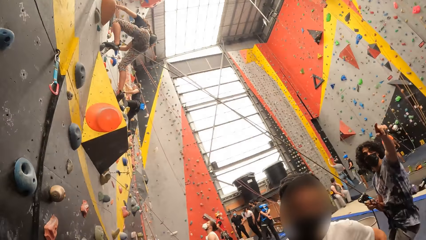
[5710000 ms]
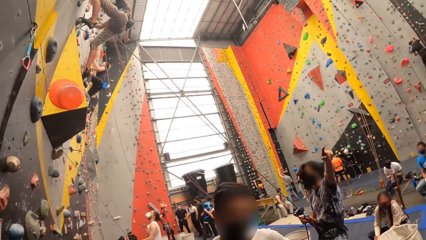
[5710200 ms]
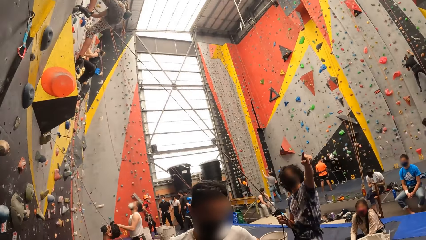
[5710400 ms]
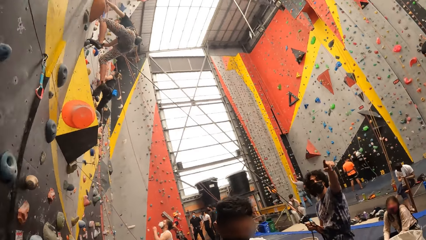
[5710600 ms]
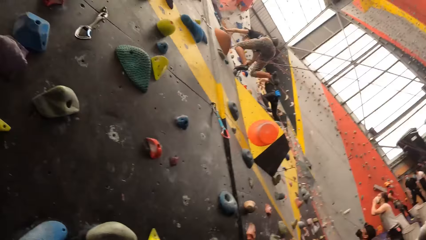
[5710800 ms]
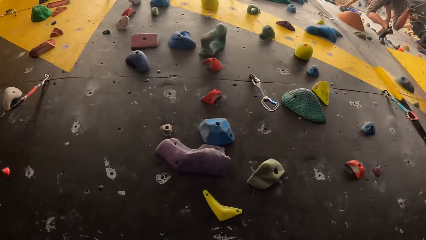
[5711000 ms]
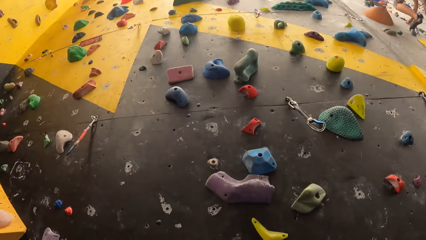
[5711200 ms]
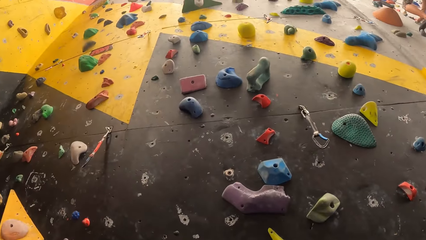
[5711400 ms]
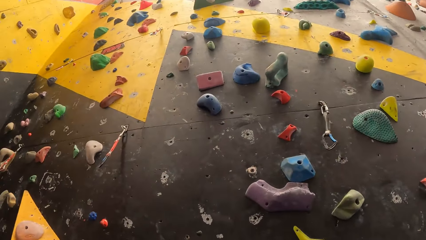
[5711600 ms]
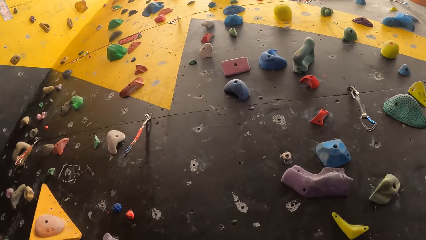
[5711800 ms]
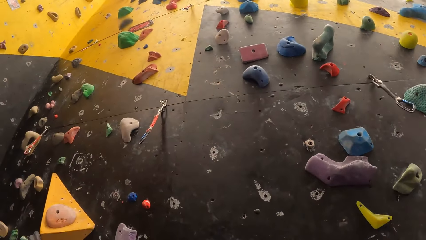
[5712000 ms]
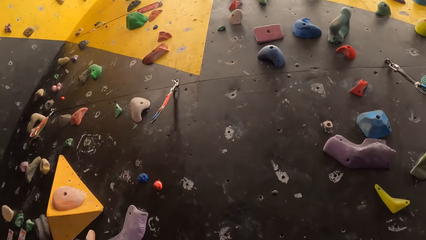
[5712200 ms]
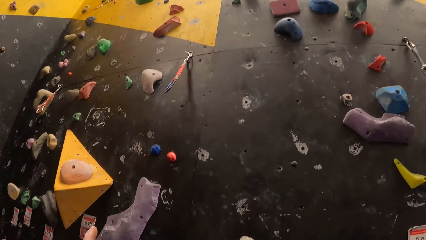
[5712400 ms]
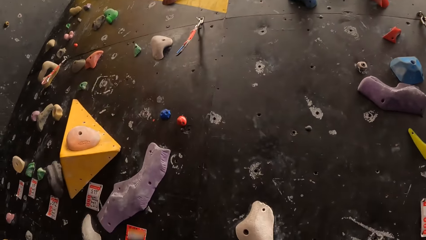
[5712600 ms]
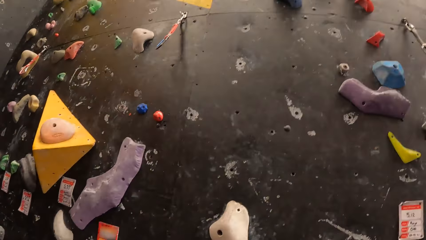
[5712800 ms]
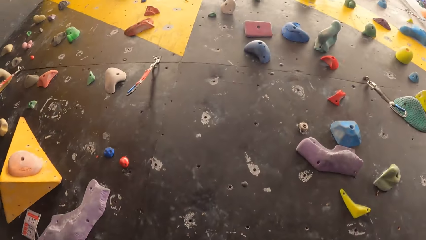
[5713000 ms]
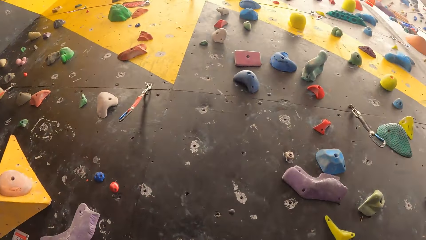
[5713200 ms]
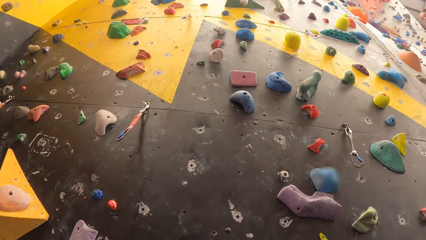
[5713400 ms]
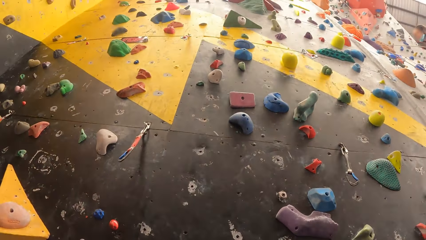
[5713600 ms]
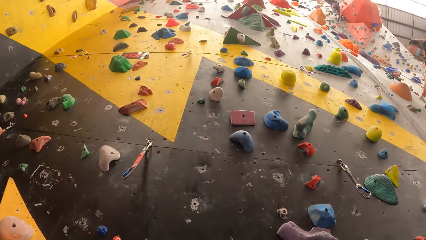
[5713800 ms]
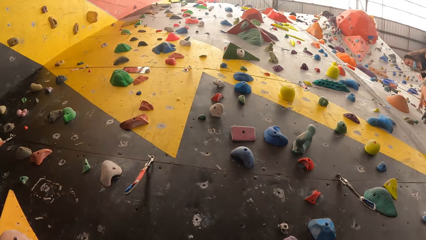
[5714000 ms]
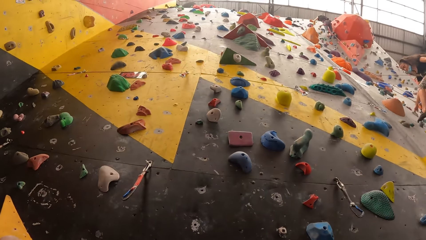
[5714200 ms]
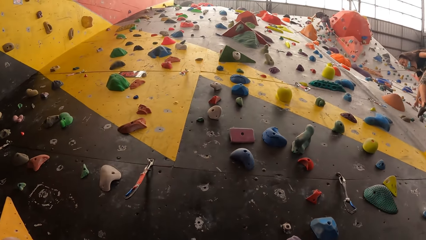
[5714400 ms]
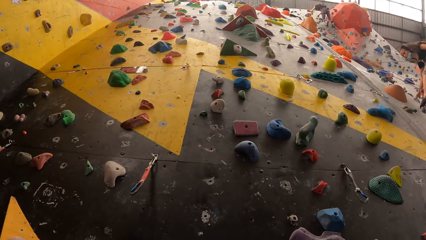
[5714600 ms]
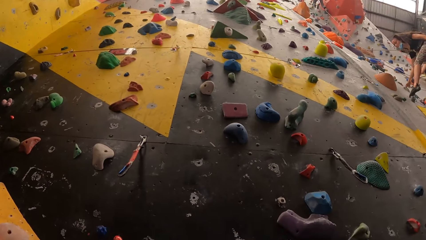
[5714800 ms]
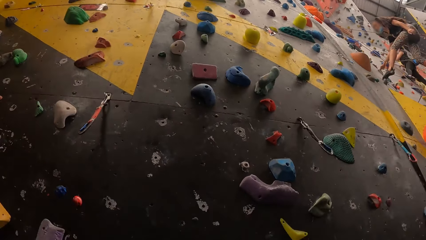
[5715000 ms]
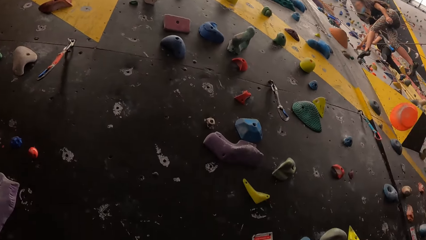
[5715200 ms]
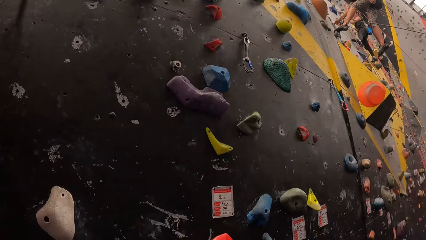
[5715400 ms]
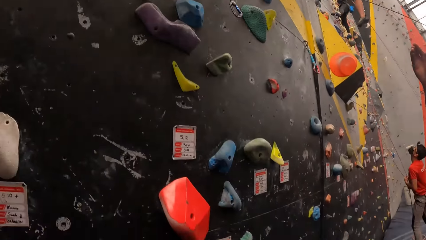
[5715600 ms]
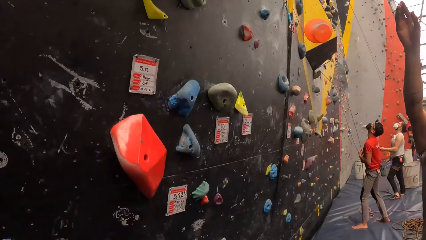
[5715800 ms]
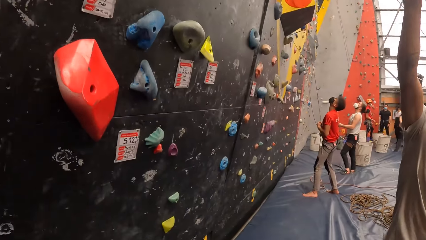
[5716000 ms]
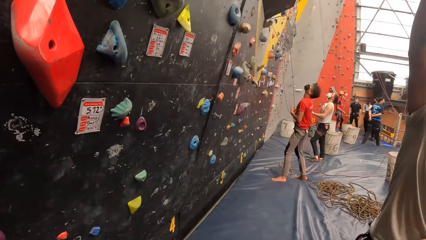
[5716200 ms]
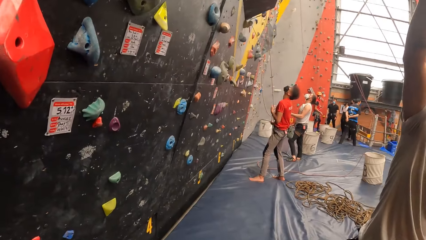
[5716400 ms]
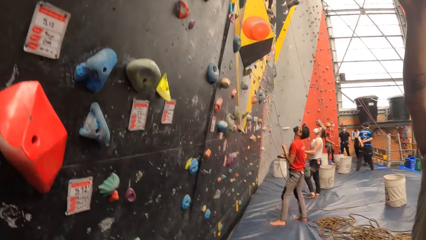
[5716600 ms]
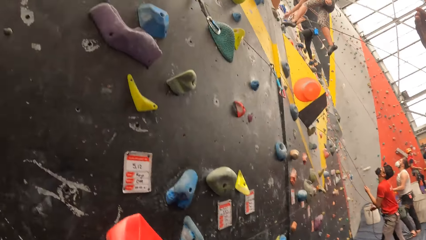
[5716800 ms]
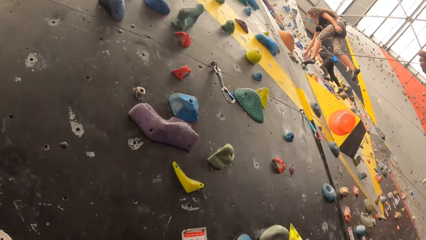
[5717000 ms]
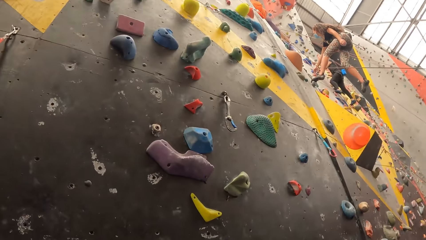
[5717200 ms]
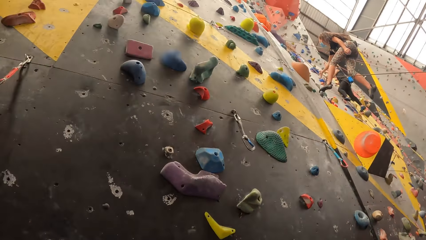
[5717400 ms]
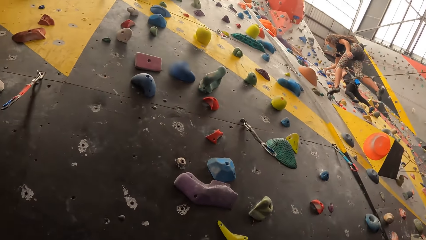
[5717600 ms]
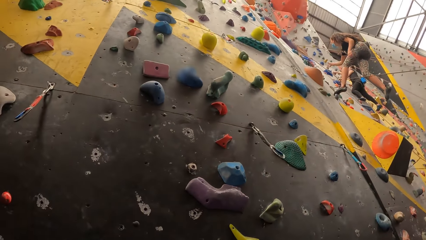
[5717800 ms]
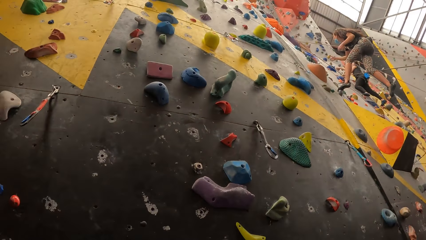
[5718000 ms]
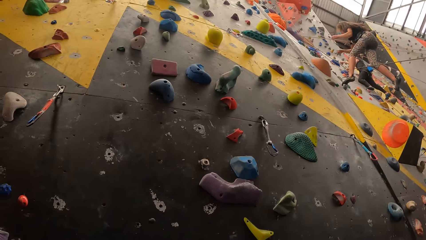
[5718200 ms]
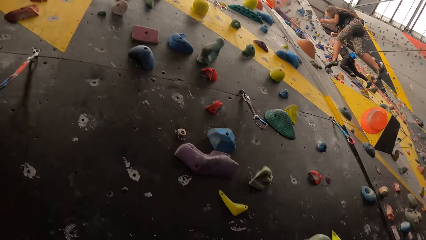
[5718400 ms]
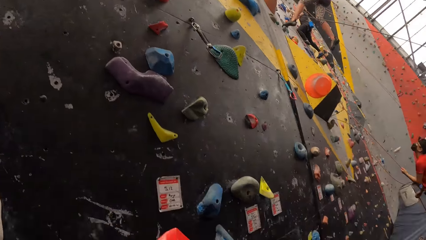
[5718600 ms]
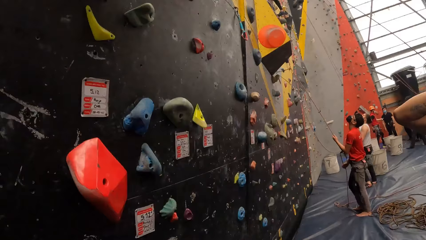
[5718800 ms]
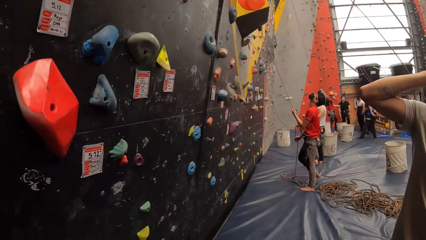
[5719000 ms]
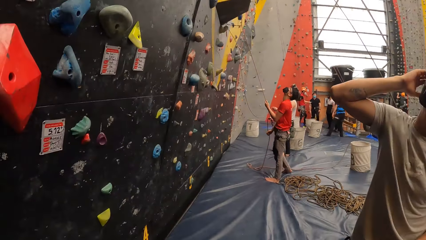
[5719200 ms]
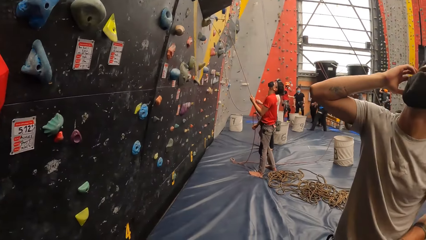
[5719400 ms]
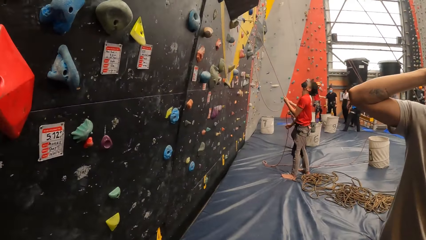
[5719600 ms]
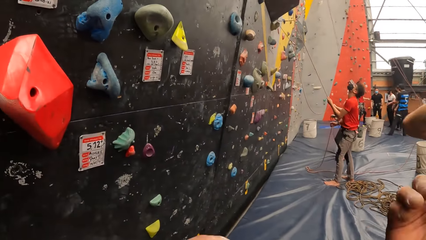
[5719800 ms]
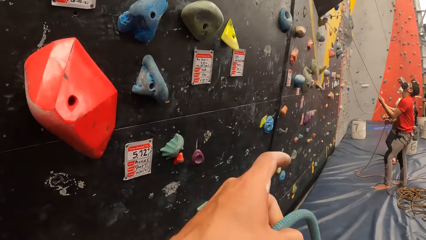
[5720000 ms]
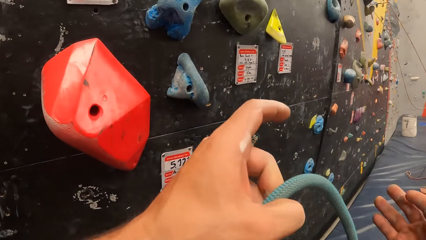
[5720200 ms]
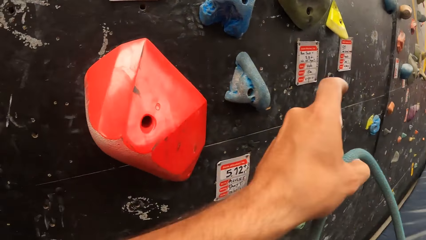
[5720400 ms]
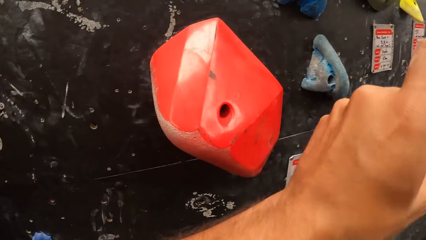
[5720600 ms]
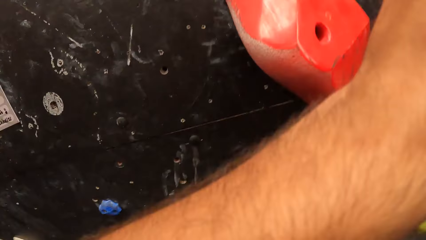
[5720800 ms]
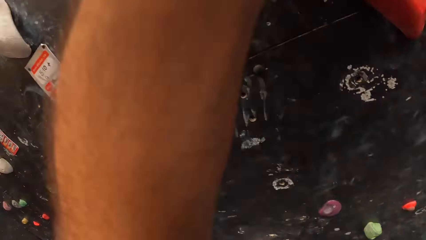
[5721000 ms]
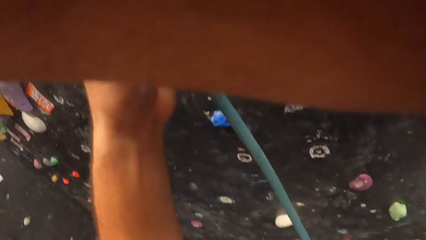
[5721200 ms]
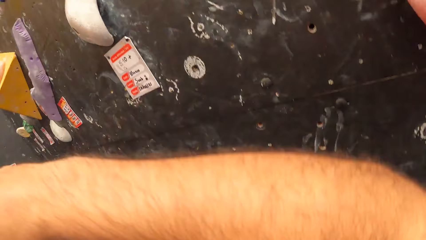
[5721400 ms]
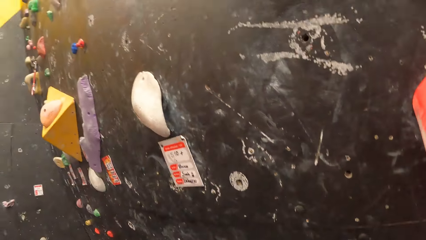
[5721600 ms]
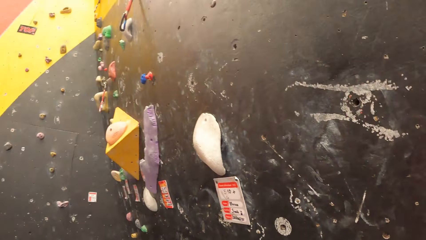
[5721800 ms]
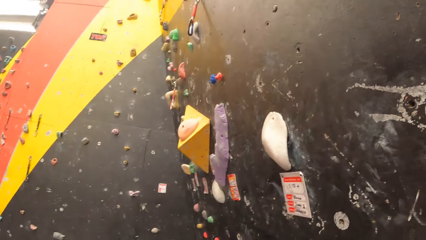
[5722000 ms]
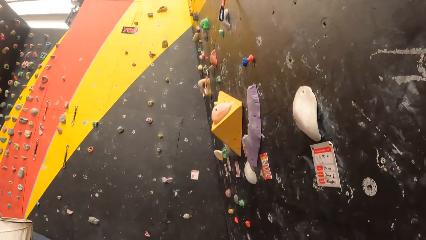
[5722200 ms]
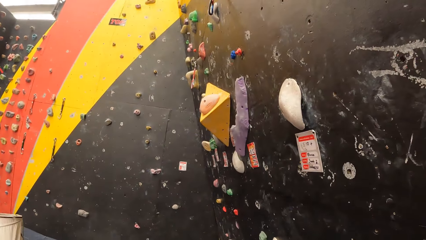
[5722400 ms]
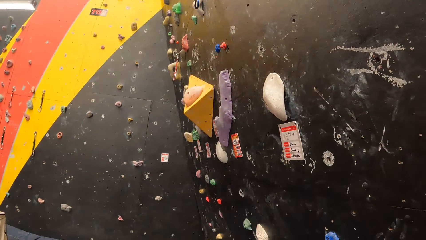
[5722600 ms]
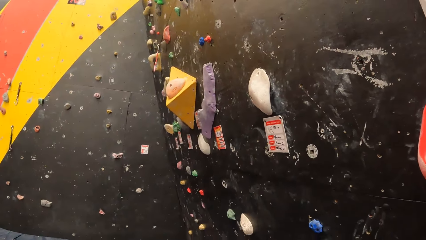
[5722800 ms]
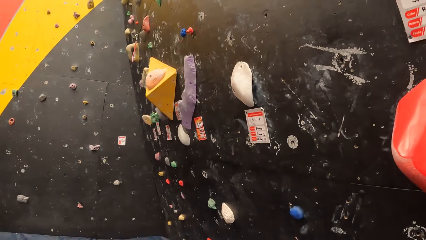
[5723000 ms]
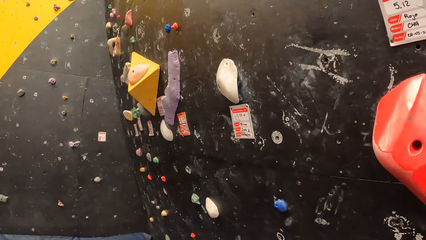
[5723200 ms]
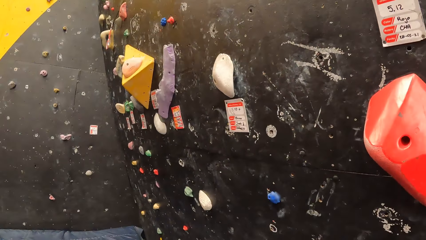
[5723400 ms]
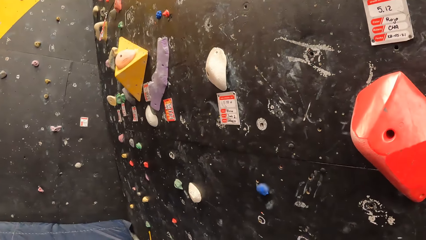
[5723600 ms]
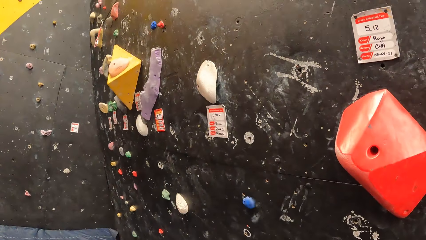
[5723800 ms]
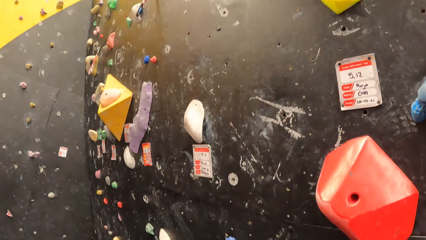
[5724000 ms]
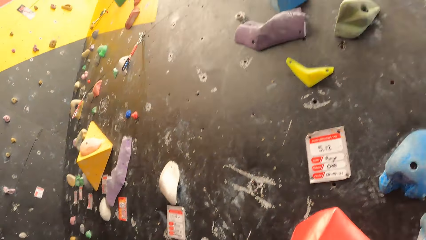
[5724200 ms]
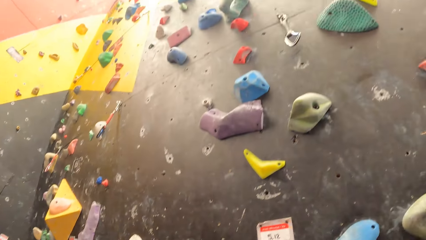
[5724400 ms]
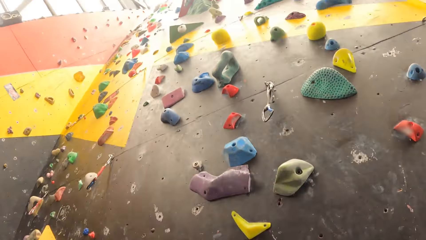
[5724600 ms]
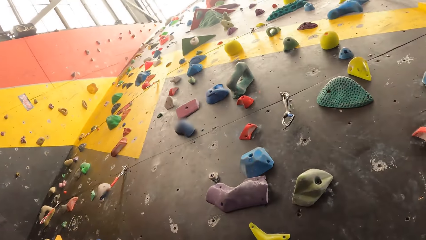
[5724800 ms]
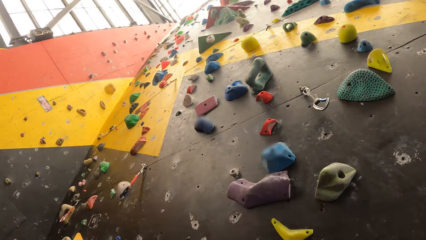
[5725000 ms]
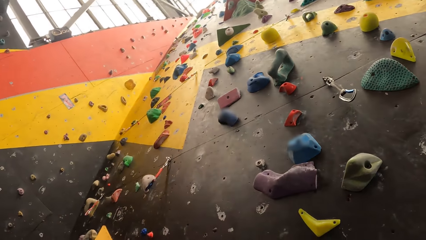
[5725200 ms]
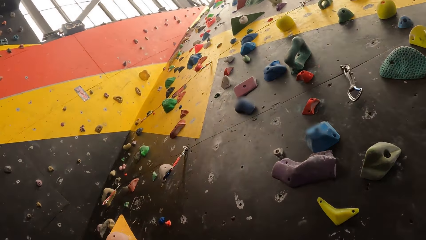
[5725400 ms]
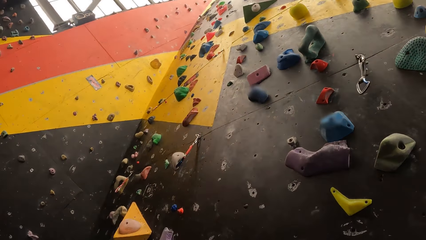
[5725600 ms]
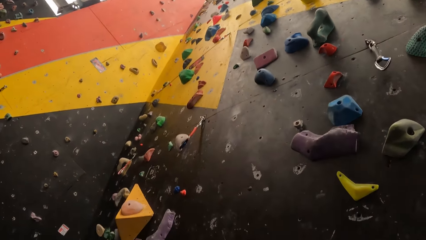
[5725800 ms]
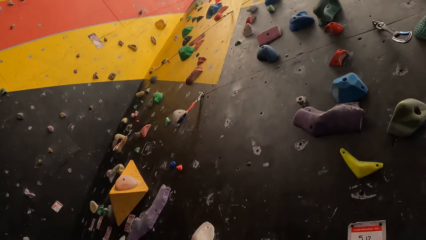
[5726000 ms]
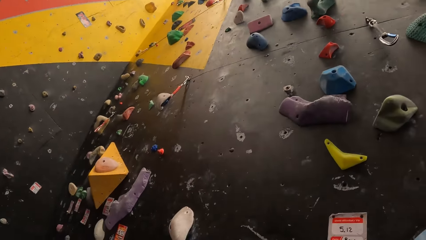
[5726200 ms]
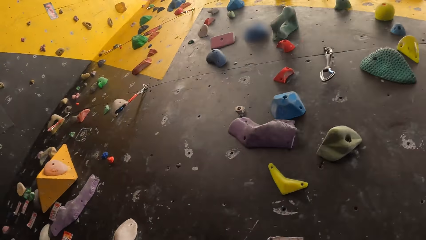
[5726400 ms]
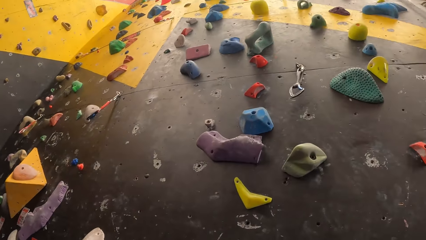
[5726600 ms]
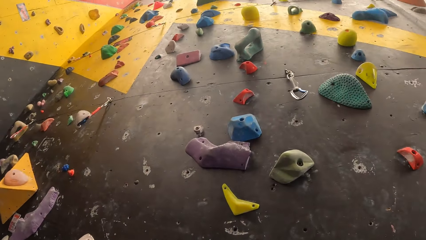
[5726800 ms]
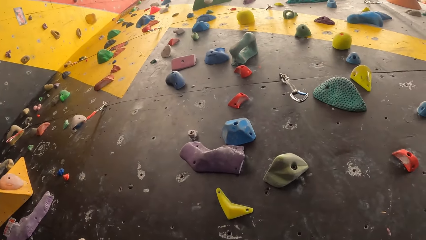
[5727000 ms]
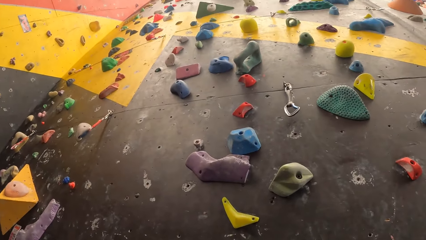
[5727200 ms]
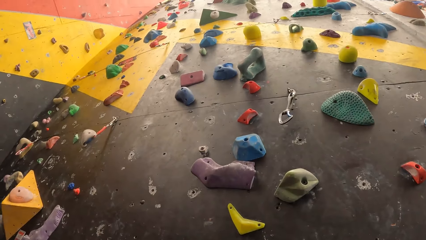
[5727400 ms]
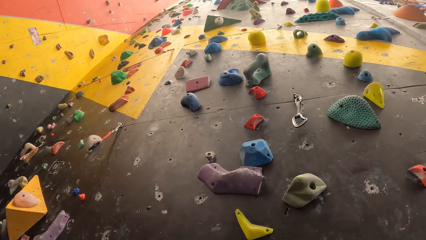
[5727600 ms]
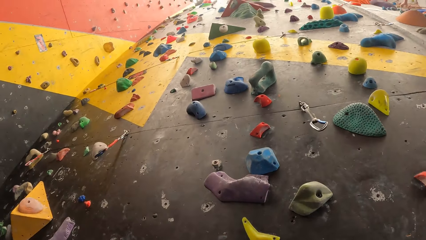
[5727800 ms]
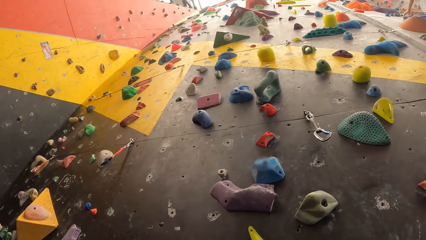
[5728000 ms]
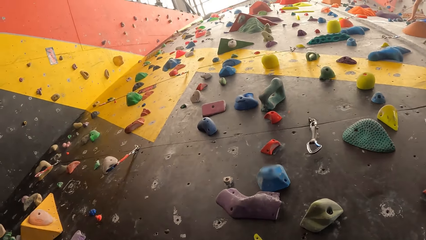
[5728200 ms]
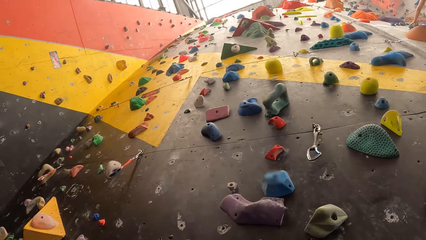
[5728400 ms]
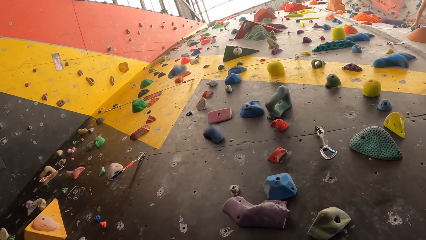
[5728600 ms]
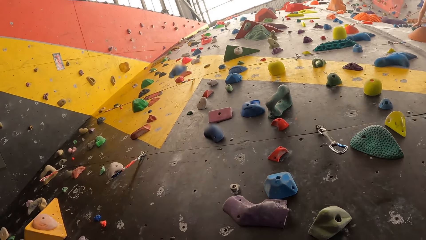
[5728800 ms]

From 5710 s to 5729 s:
The camera wearer looks around. A person moves around. The camera wearer raises the climbing rope.
